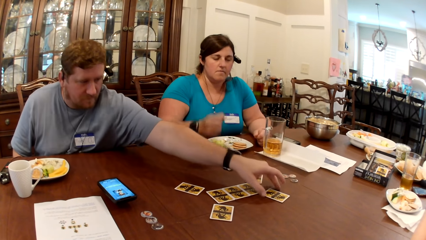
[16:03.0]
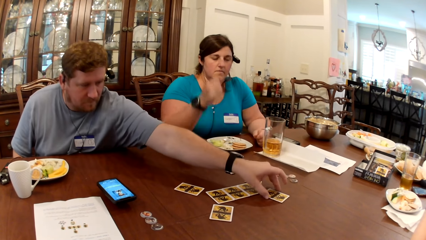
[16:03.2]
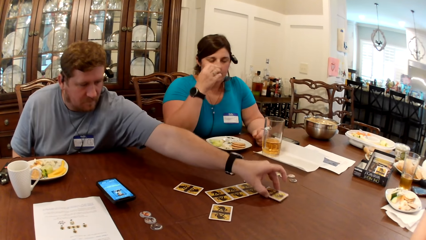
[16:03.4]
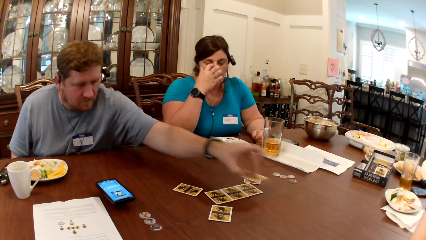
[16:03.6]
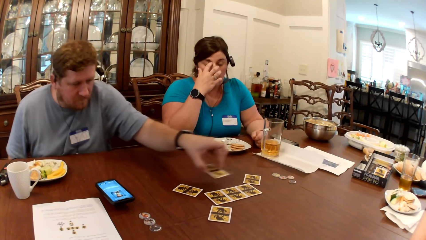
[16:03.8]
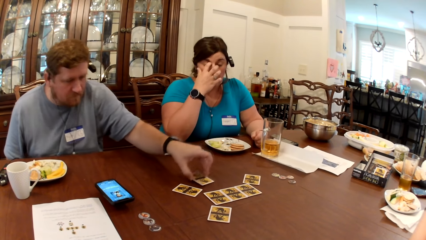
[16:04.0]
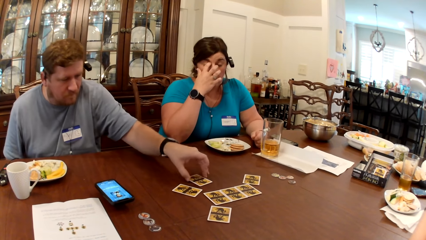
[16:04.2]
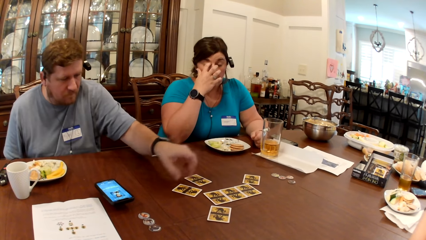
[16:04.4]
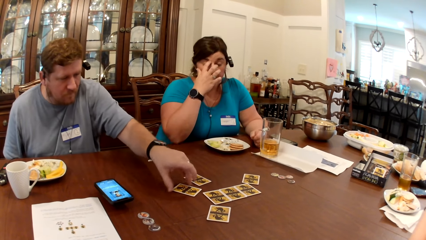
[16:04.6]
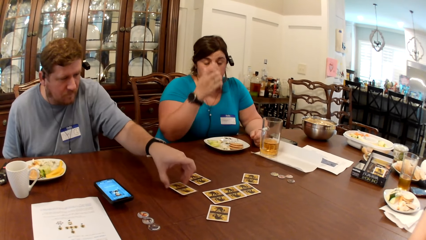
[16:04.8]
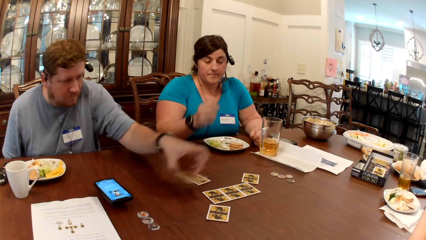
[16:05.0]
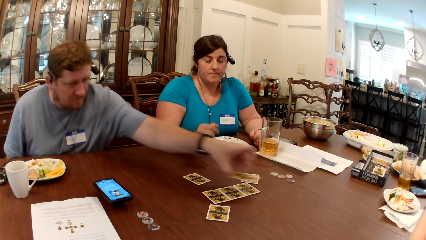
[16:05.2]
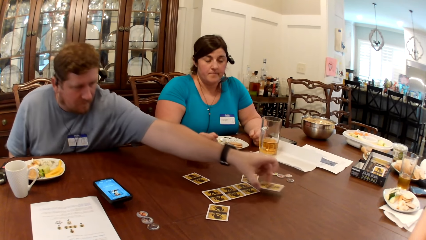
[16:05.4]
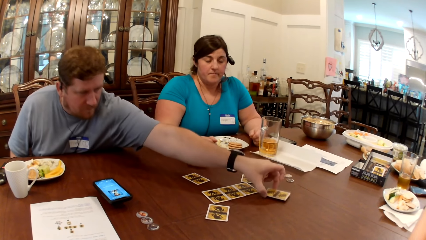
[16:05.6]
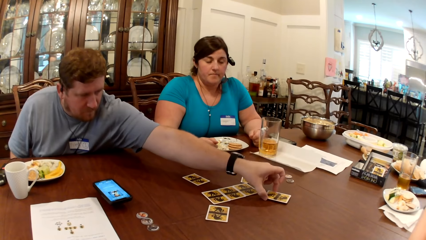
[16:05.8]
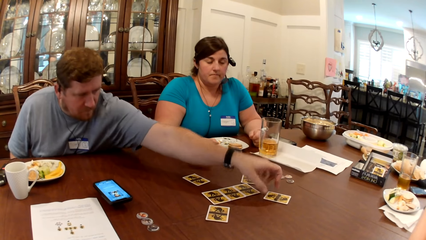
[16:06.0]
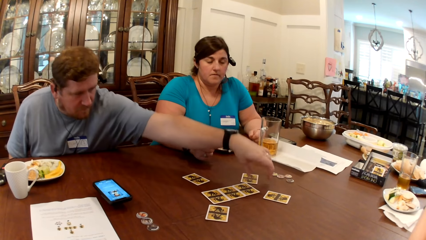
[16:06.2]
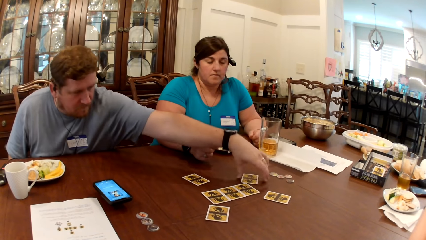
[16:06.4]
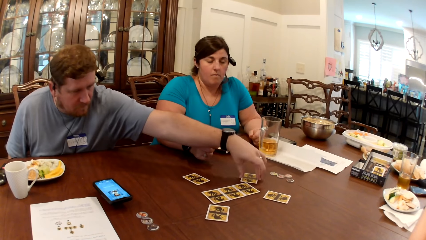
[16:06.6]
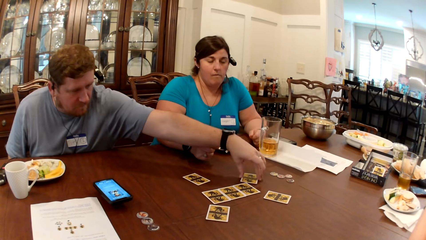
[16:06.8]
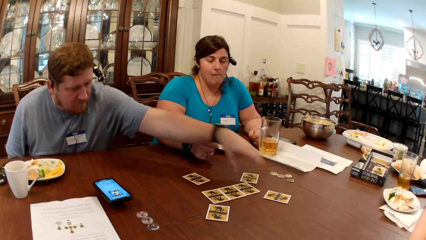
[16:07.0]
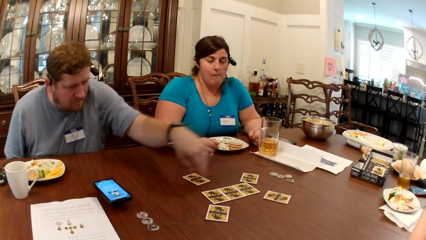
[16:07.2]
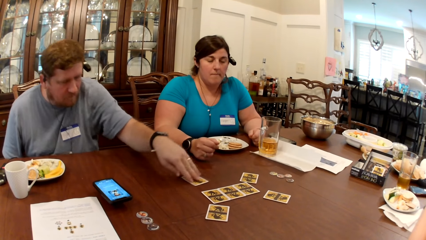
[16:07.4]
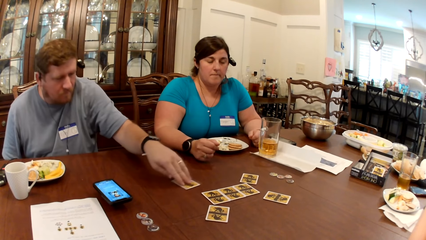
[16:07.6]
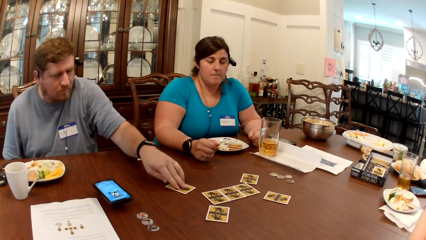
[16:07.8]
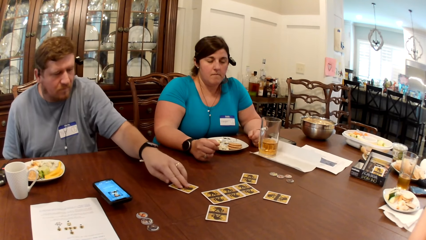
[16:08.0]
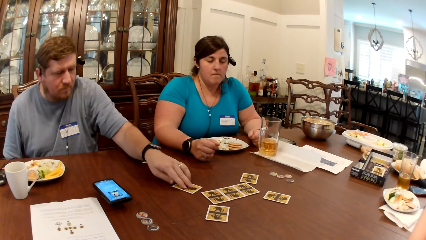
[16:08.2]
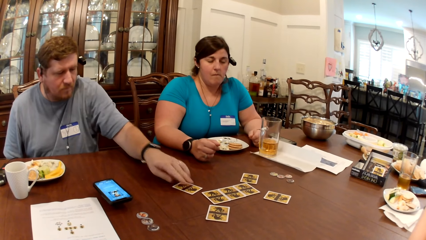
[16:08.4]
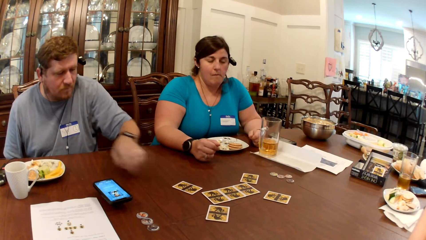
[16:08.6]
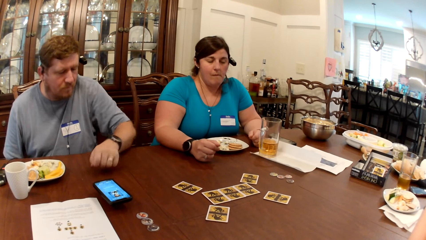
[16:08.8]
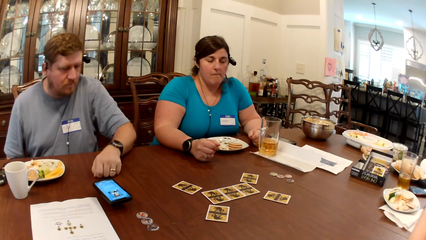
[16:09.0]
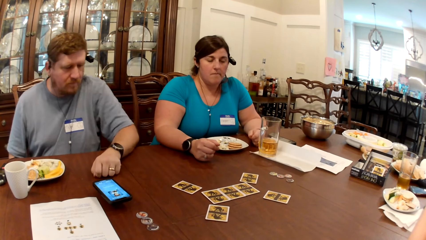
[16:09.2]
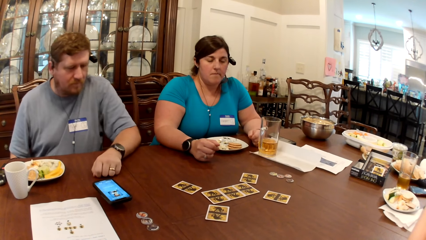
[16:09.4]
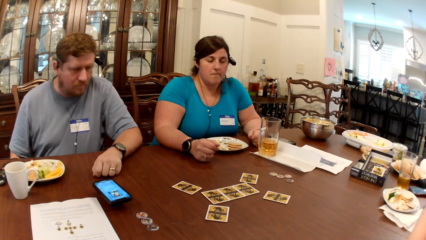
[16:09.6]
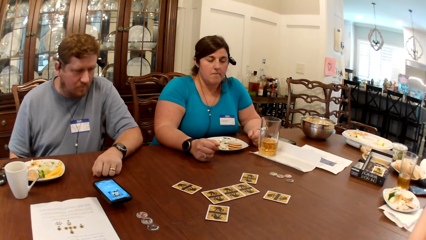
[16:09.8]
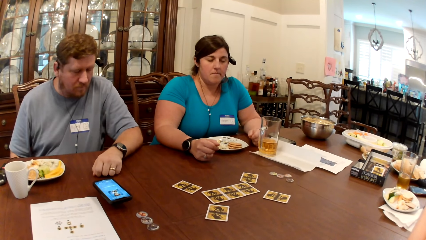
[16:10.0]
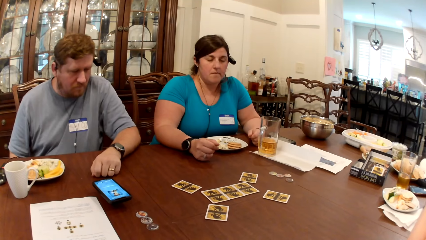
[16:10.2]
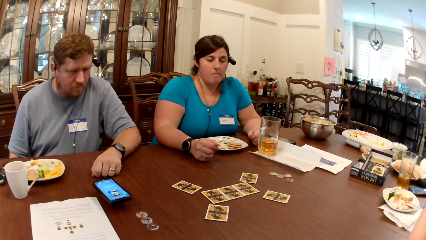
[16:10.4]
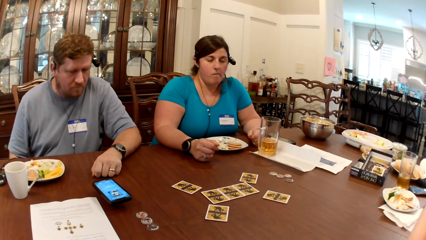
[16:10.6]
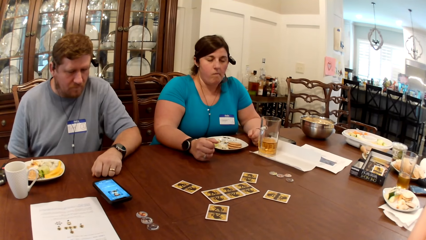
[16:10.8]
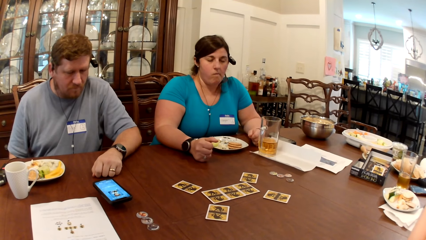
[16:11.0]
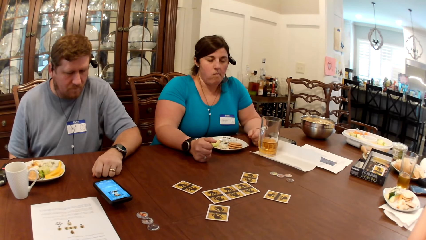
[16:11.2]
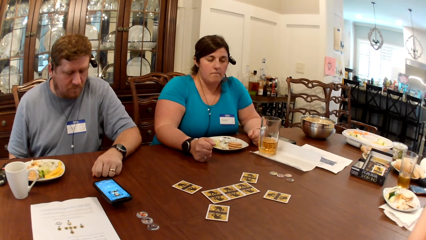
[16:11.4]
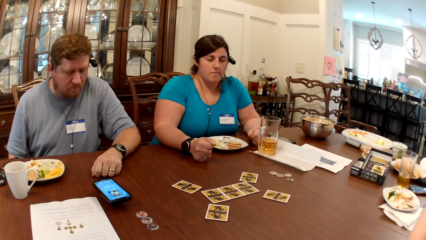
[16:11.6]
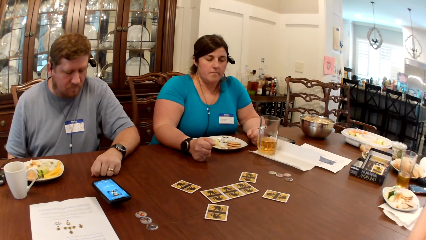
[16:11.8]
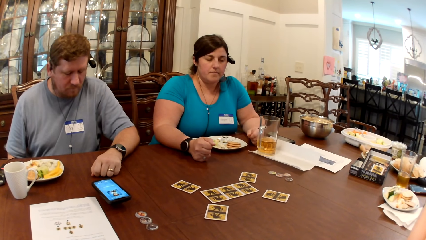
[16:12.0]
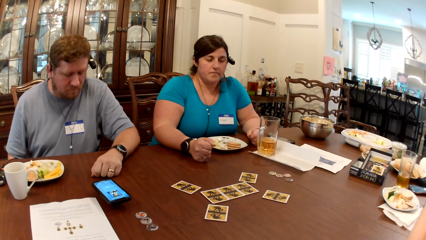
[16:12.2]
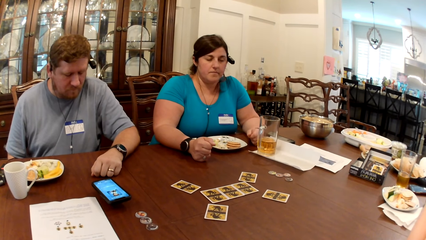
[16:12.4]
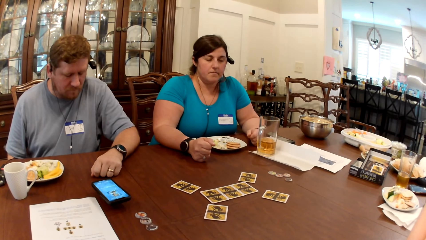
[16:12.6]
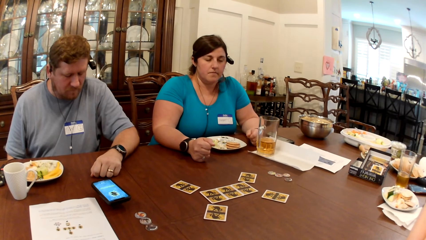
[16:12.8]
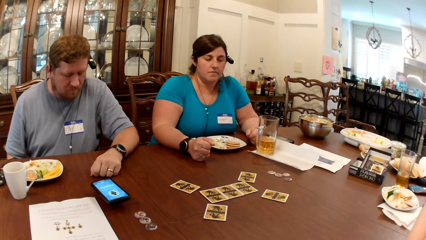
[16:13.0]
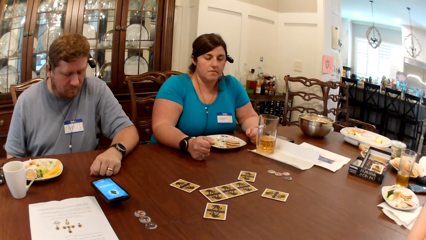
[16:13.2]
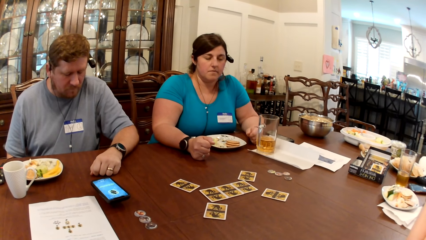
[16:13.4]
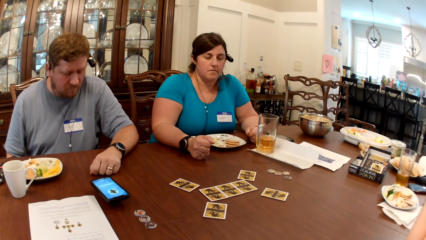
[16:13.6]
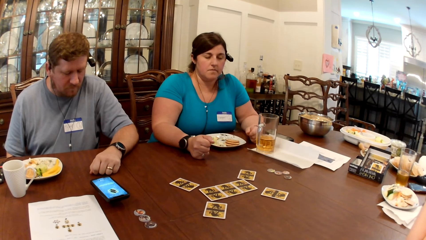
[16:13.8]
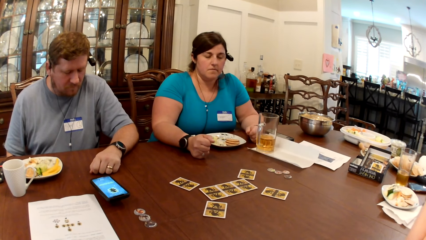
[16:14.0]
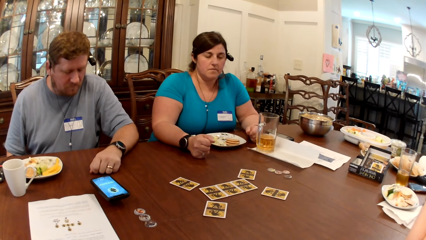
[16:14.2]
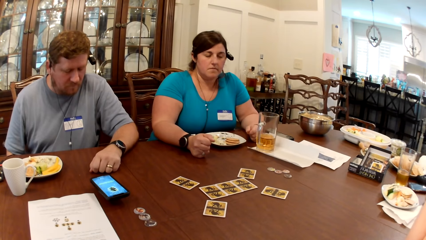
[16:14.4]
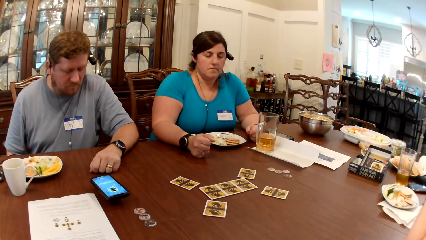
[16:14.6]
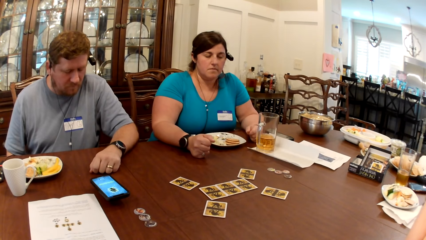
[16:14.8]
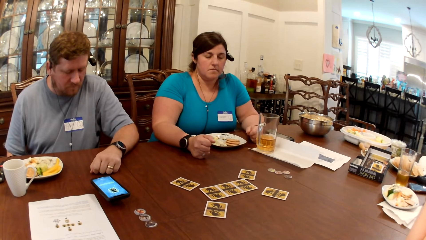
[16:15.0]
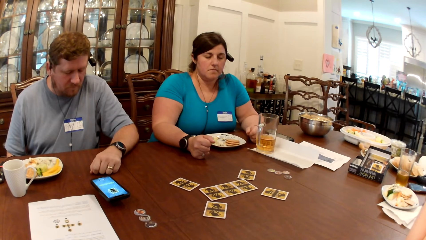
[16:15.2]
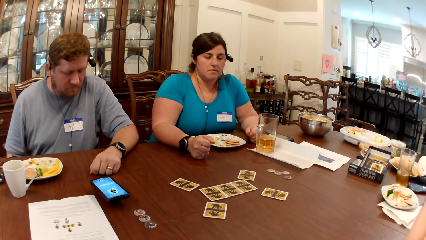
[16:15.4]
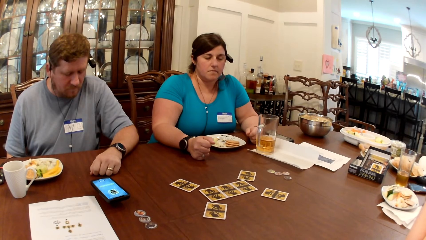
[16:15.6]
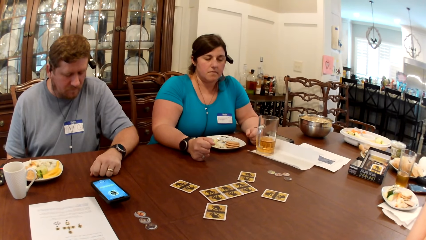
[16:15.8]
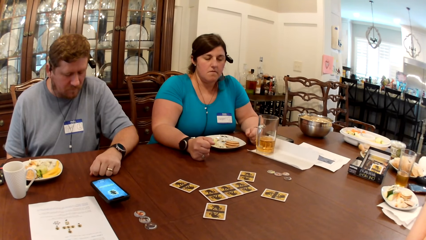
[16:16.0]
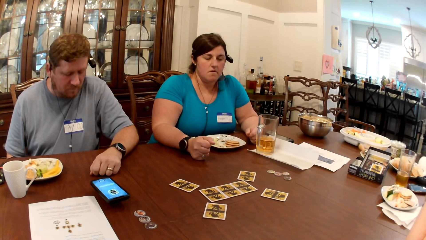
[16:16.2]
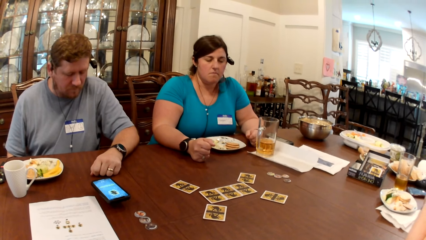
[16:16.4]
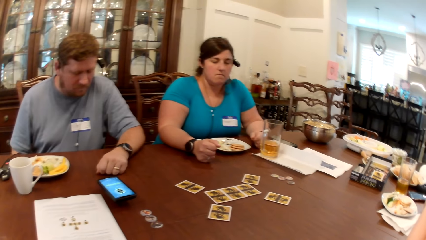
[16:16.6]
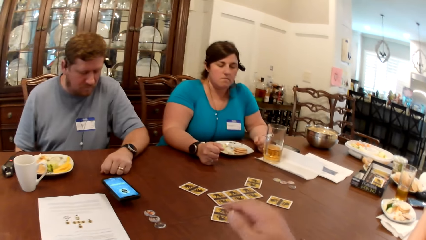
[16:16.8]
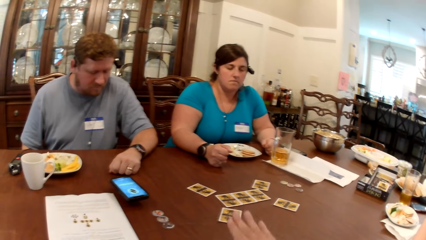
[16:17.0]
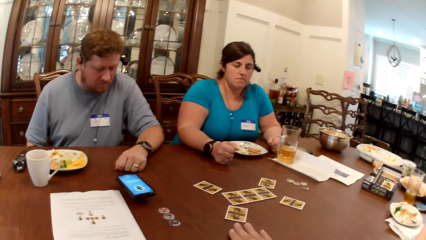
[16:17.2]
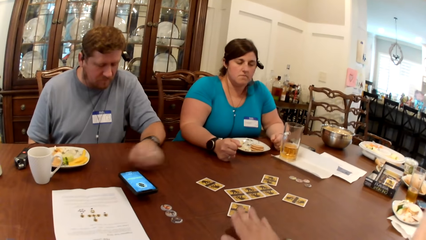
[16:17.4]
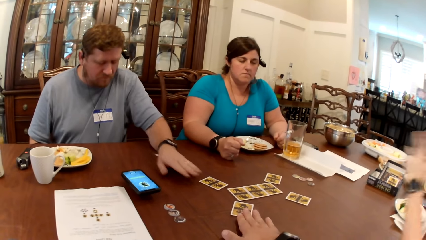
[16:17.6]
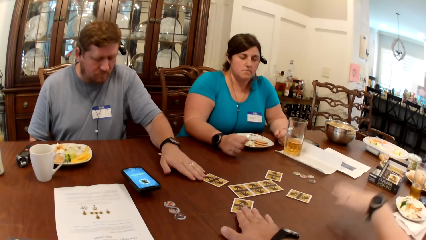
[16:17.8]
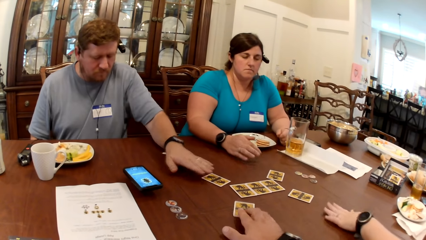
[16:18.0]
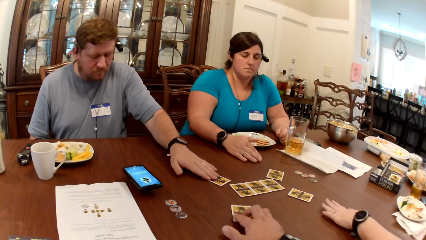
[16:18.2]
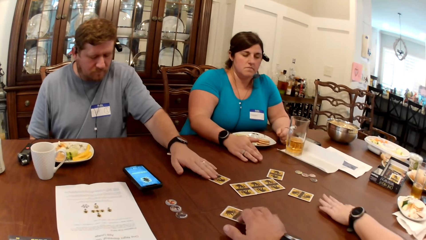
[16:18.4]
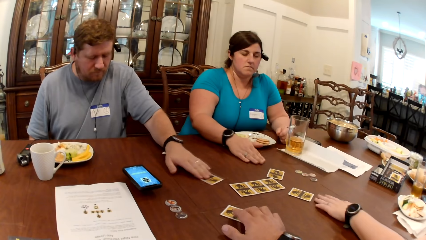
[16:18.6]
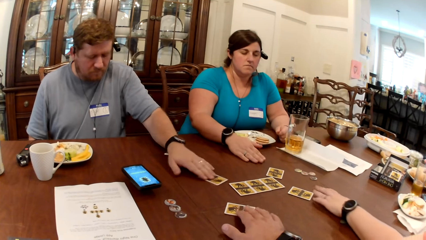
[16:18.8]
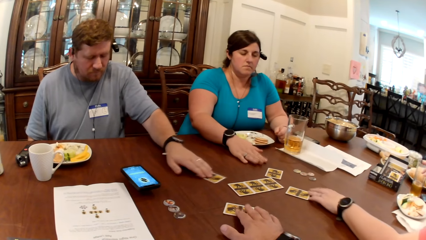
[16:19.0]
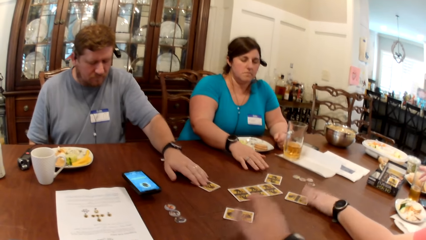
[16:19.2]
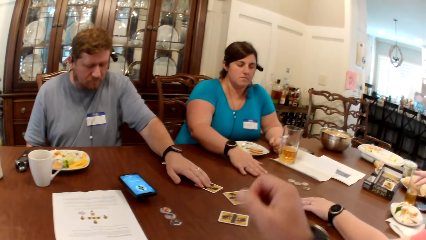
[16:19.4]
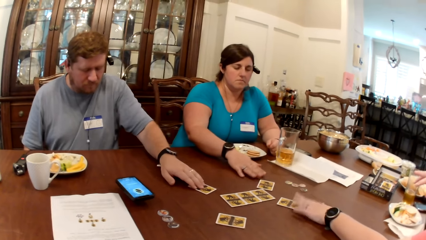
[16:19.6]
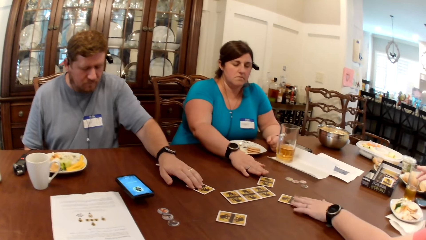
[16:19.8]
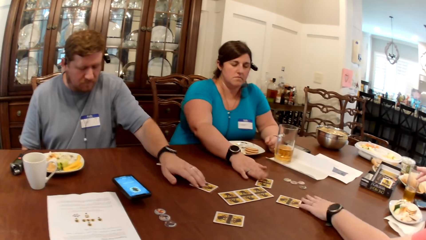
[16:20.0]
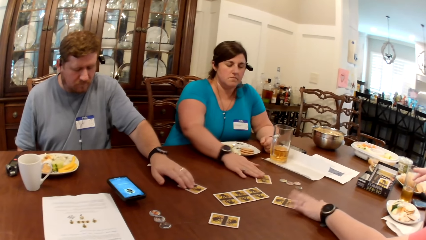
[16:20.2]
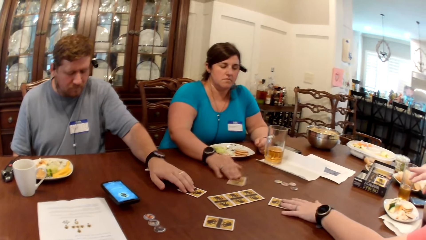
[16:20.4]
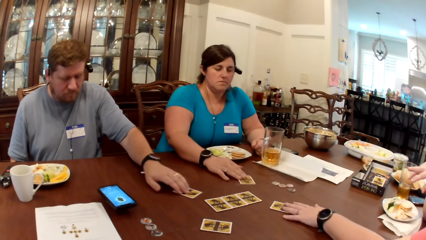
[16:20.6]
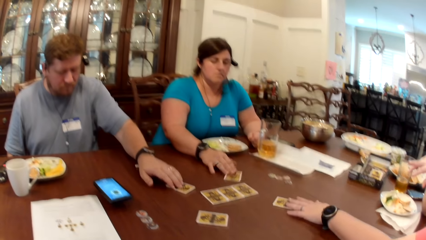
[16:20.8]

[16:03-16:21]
A man moves a card on the table with his left hand. The man picks a card and drops the card on the table. The man moves a card on the table with his left hand. The man picks a card and drops the card on the table. The man moves a card on the table with his left hand. The man picks a card. The man moves a card on the table with his left hand. The man holds a card. The camera wearer picks a card. The people on the table reach out for the cards on the table with their hands. A woman picks a card. The man picks a card. The camera wearer removes his right hand from the card on the table. The man moves his card on the table with his left hand. Another woman picks a card.
